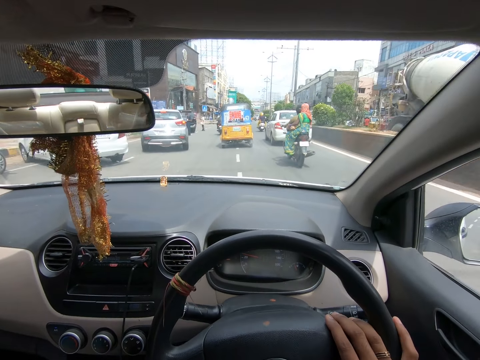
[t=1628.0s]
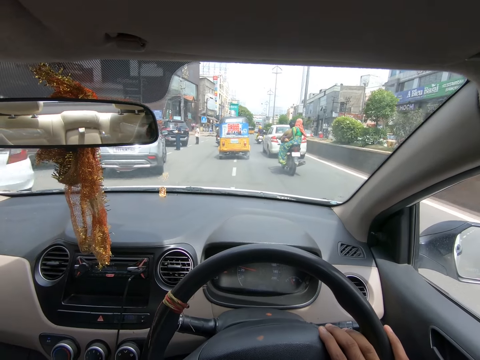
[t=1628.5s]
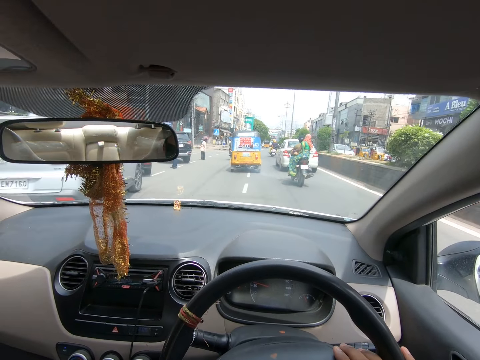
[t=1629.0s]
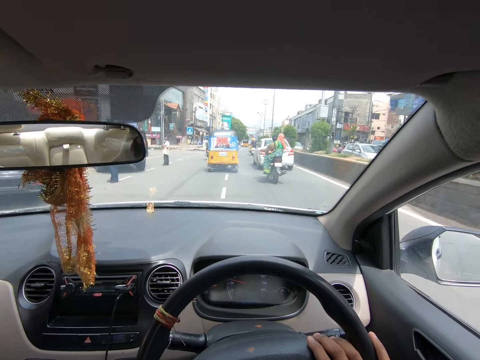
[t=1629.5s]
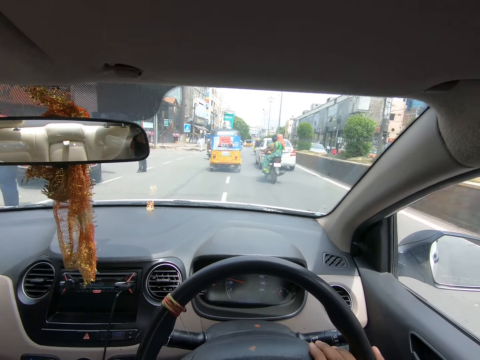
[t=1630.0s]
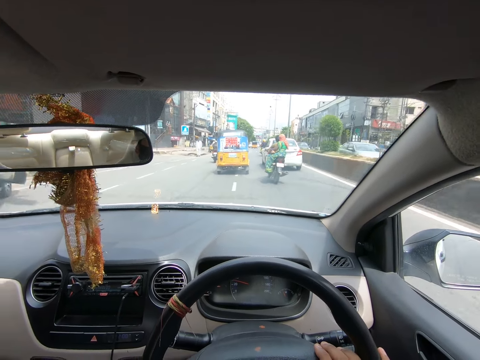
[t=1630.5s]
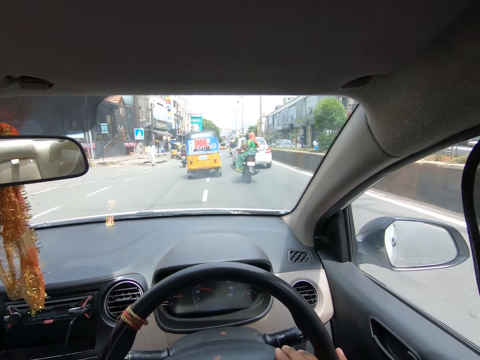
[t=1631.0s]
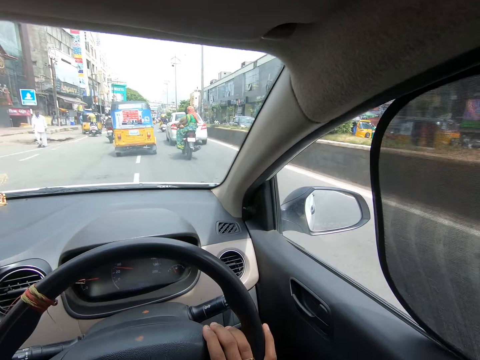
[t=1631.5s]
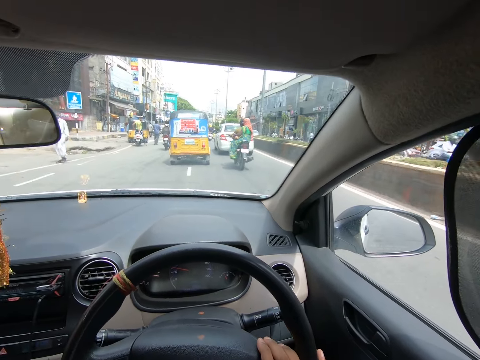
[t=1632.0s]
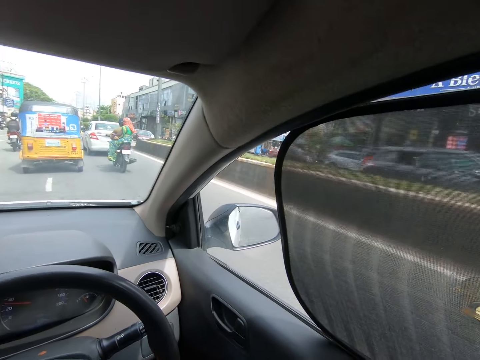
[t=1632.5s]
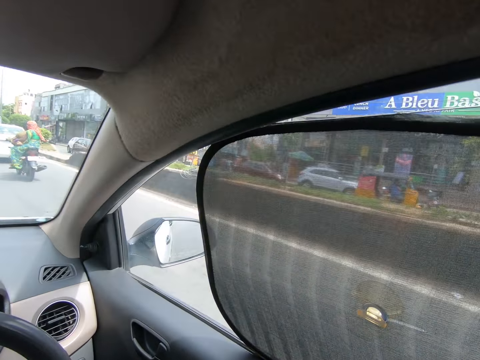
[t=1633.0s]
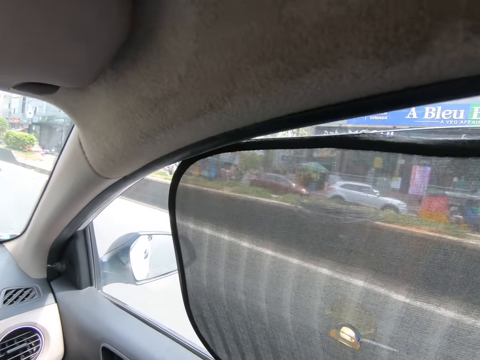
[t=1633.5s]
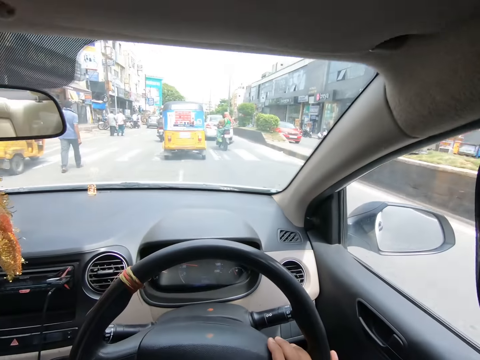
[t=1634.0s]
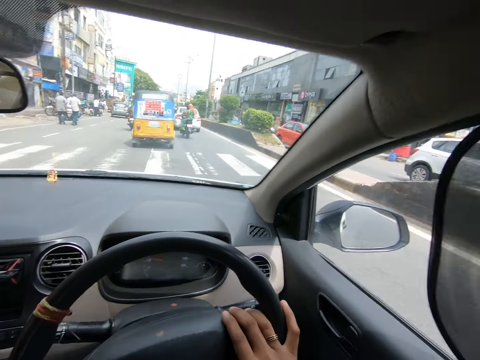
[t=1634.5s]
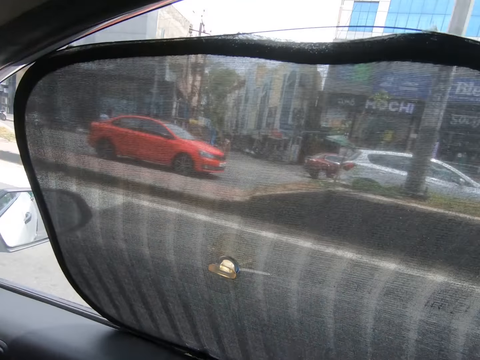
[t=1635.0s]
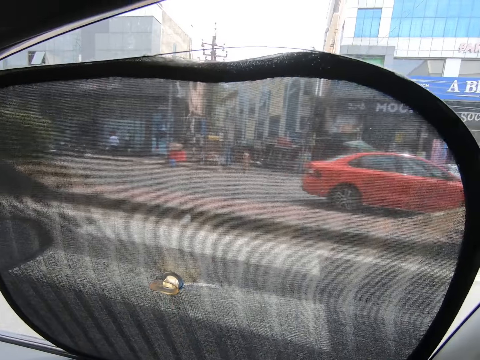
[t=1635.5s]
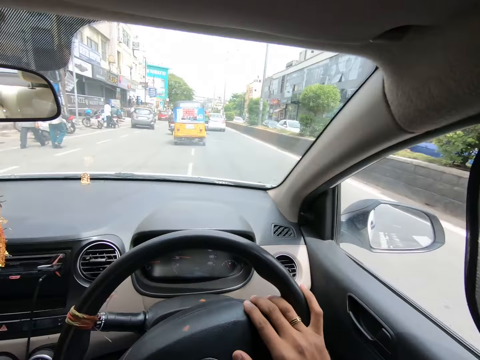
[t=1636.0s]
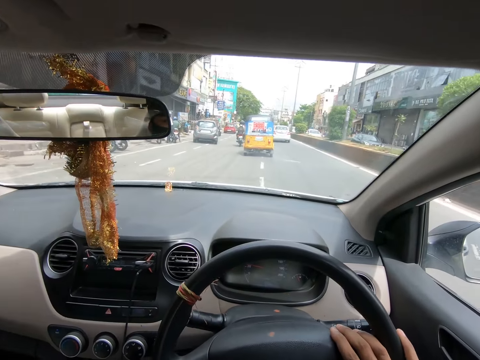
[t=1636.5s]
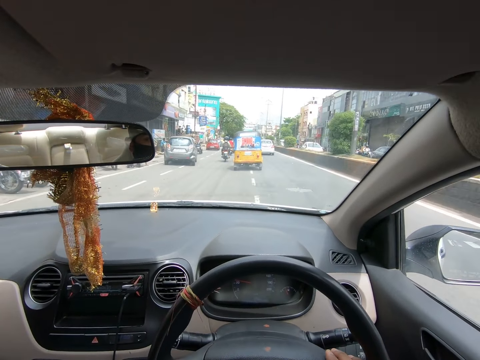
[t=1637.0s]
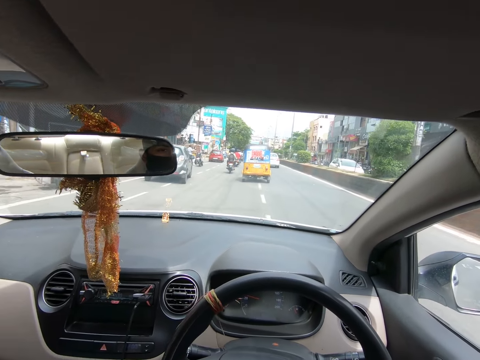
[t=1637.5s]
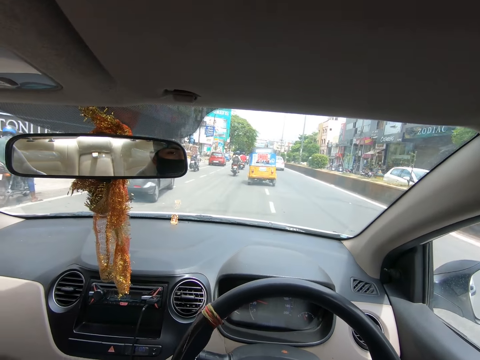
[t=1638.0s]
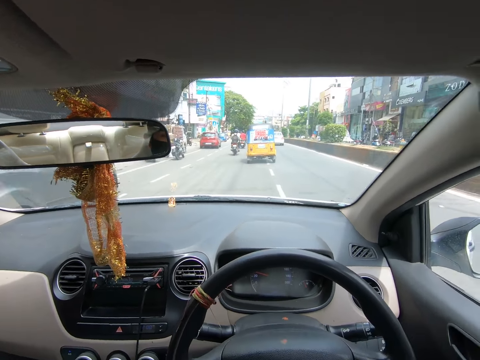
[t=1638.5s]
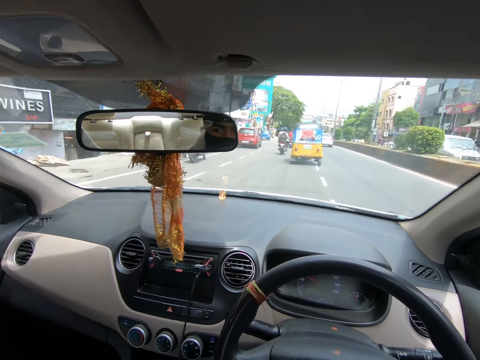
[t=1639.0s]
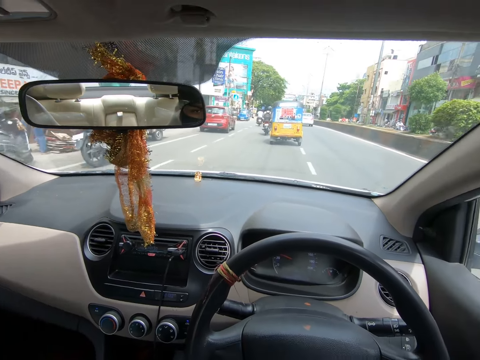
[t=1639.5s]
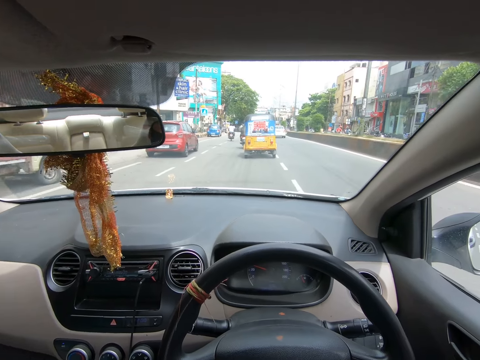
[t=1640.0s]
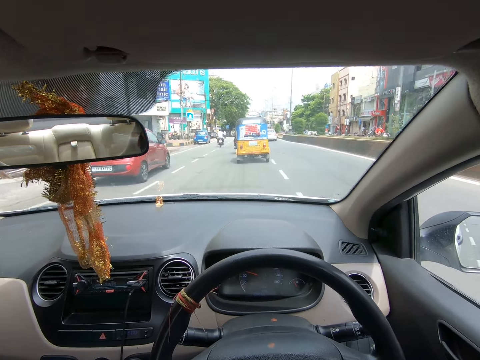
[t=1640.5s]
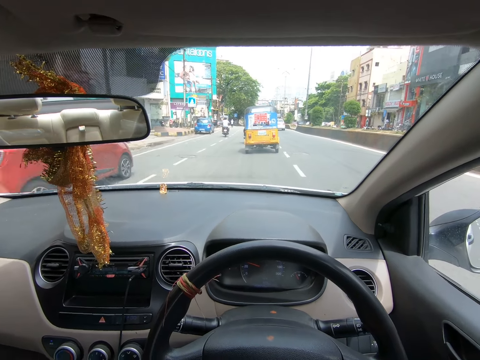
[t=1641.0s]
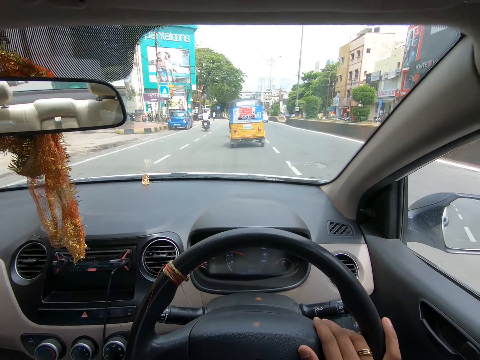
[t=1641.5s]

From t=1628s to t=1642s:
The camera wearer listens to music. They drive the car on the road. They look around. They look around again. They move the steering to the right. They drive the car on a highway.

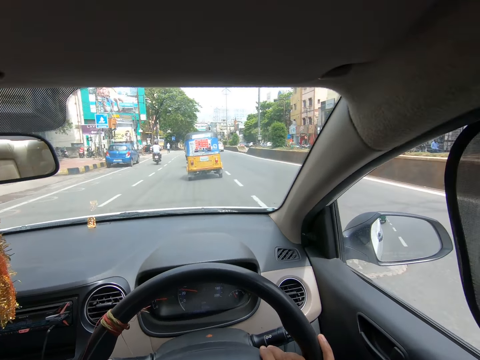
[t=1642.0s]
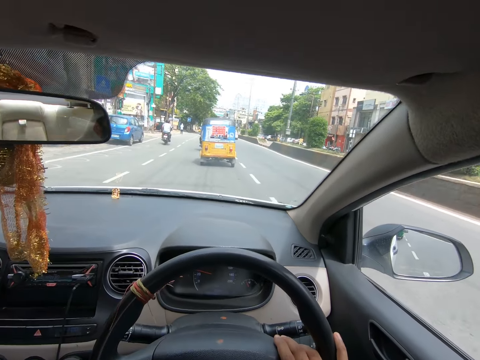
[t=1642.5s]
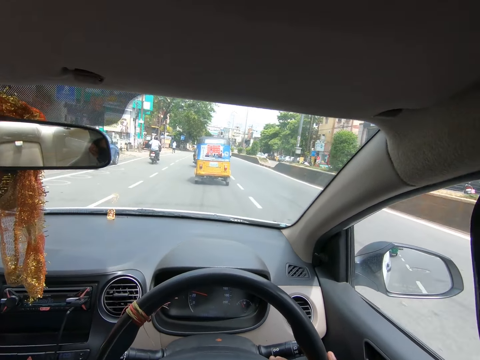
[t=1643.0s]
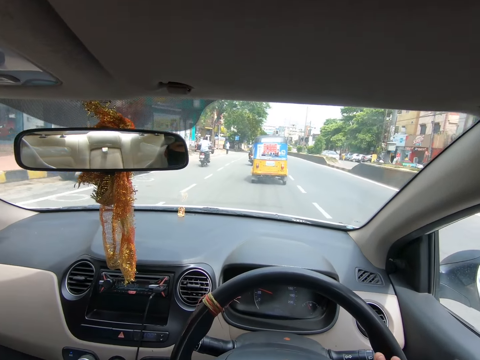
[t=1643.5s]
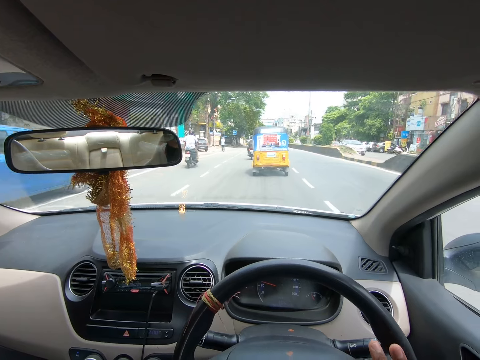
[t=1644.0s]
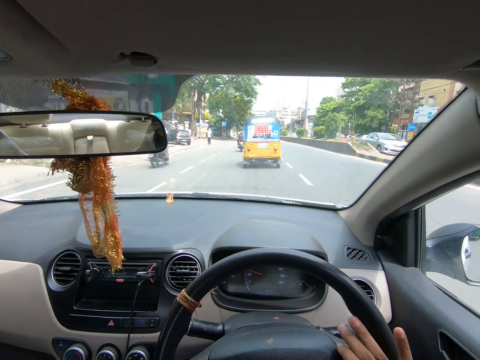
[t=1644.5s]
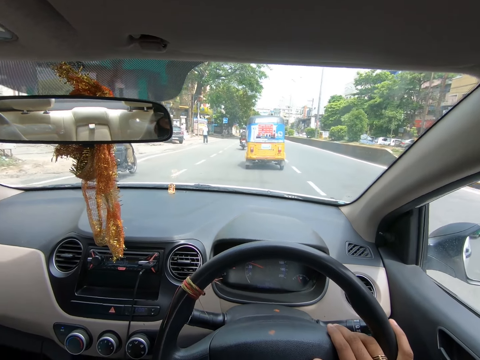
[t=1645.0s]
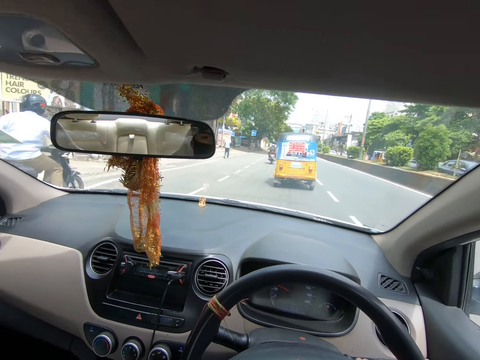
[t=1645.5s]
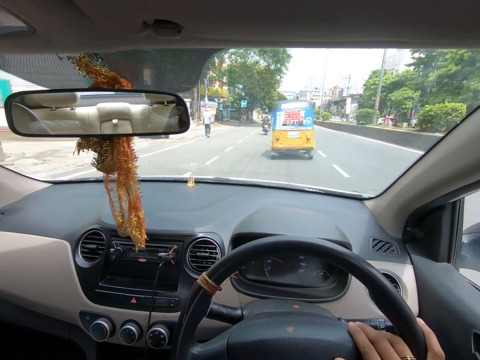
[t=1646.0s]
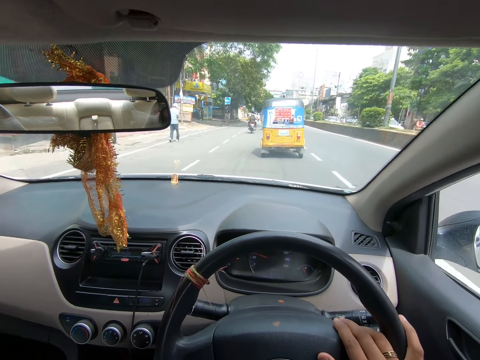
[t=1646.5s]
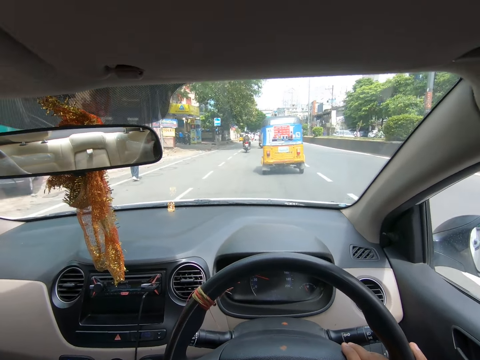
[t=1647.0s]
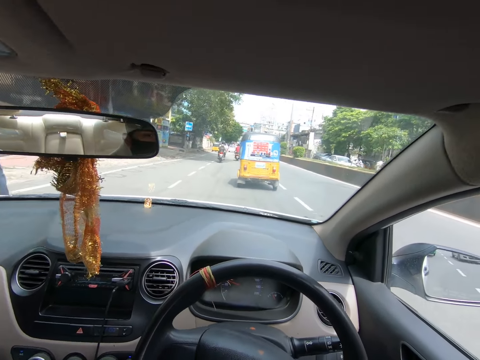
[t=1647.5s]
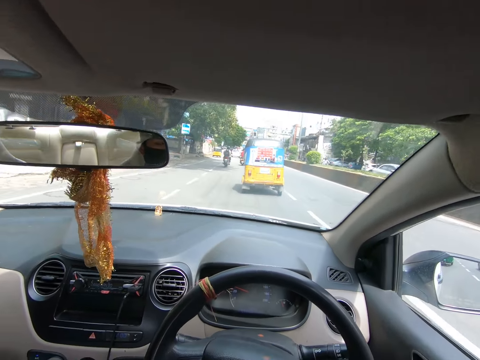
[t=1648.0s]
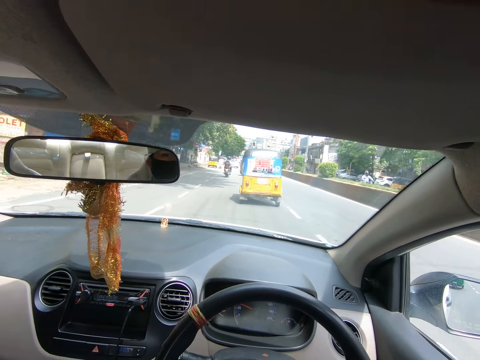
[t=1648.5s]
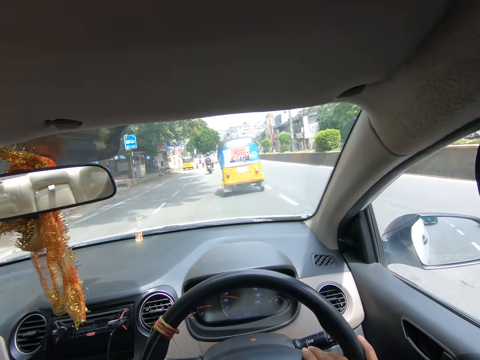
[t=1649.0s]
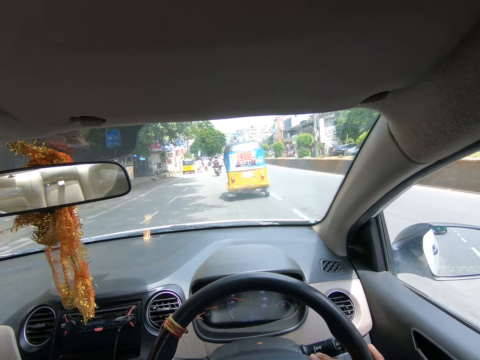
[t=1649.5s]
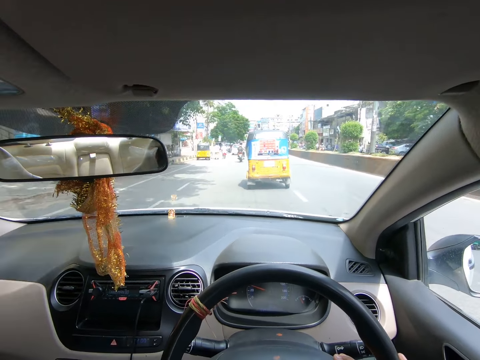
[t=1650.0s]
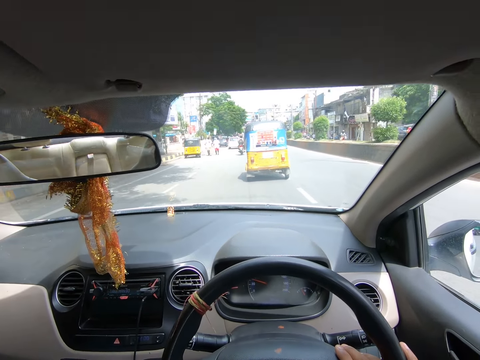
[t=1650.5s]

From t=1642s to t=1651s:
The camera wearer moves the steering to the right. They move the steering to the left.

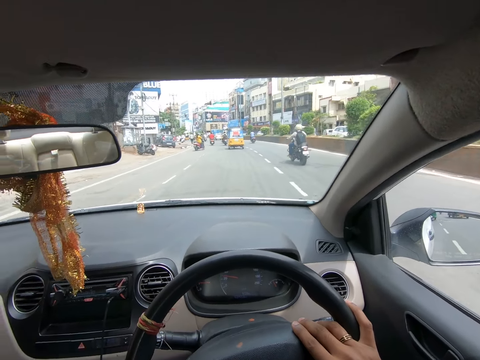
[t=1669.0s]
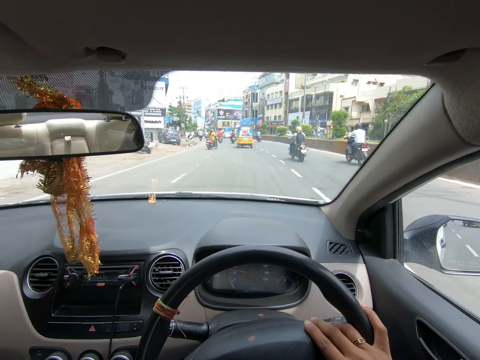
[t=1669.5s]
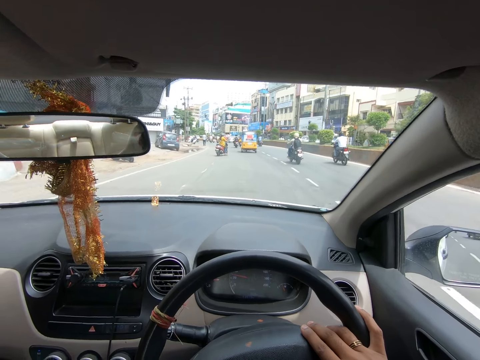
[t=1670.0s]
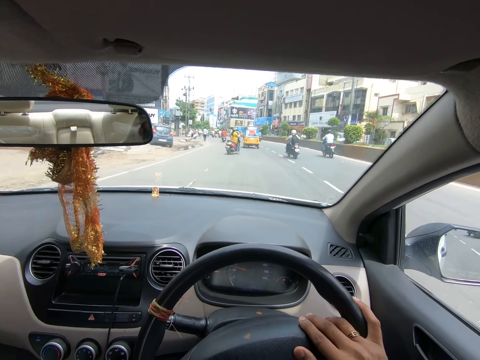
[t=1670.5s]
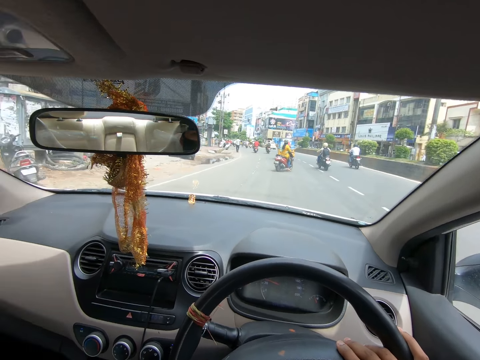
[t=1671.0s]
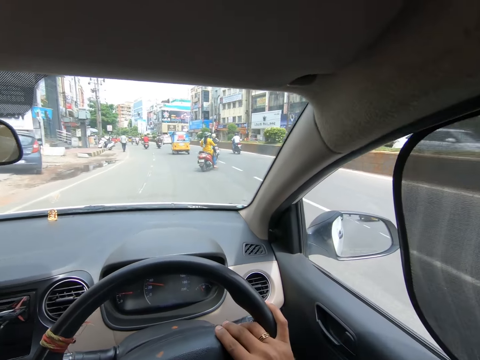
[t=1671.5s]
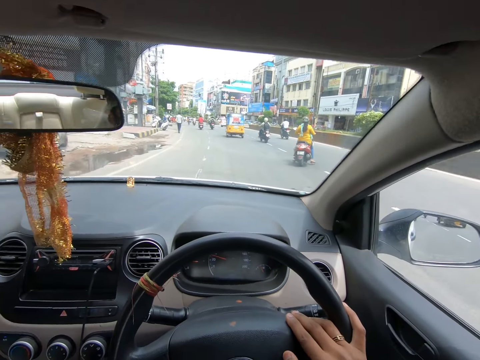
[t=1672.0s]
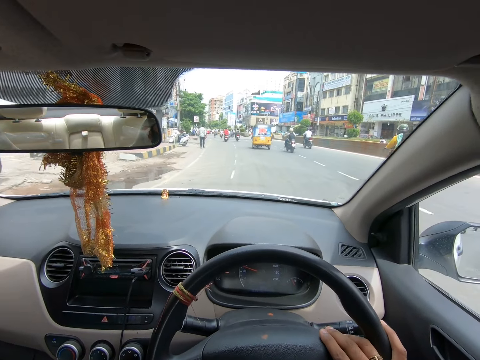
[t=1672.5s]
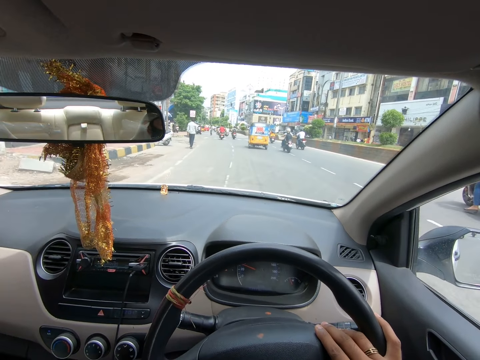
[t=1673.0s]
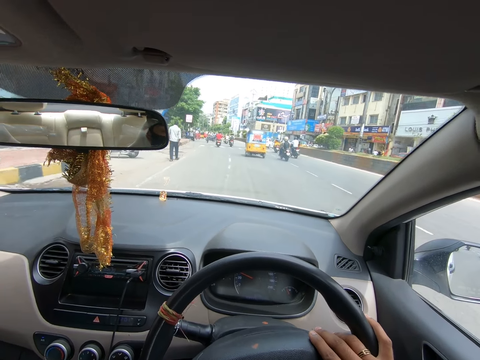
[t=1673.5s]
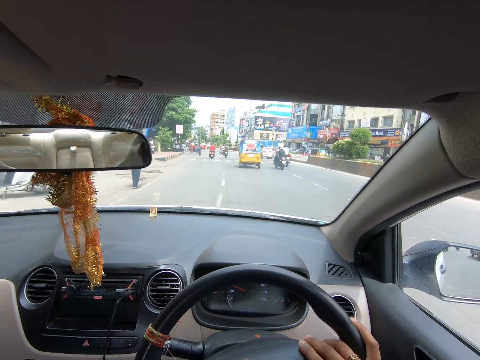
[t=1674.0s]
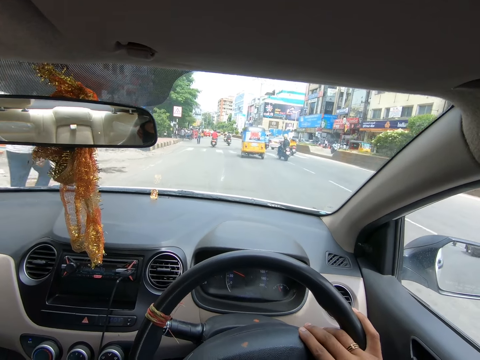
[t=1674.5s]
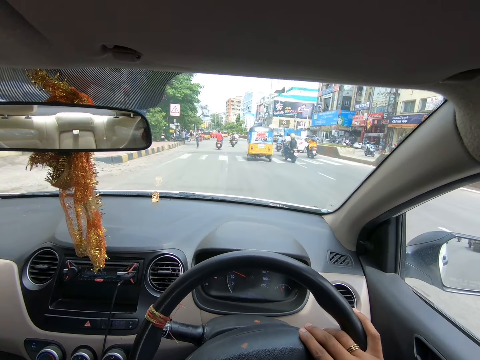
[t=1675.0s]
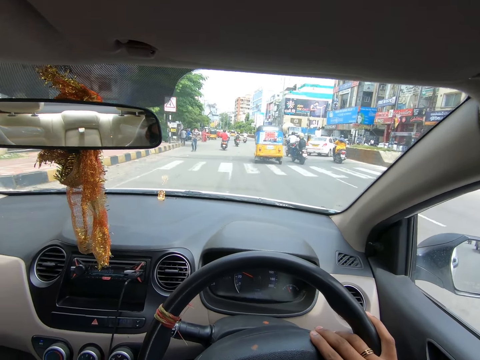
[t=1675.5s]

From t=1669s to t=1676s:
The camera wearer drives the car on a highway. They move the steering to the right. They move the steering to the left. They move the steering to the right. They drive the car on the highway.
